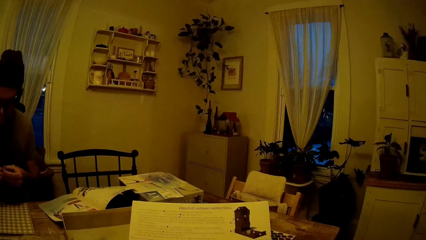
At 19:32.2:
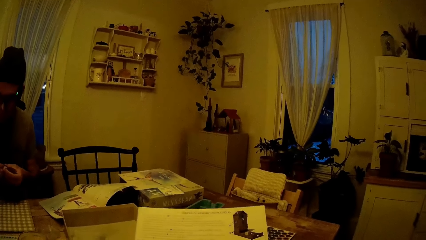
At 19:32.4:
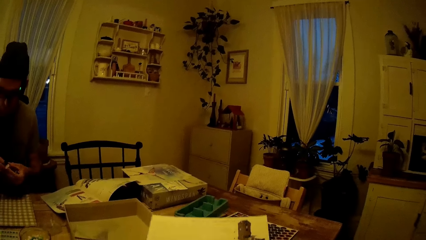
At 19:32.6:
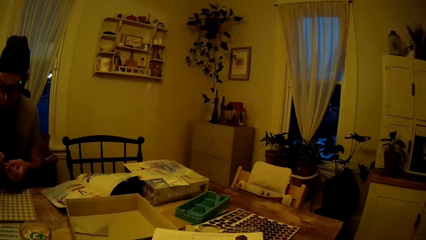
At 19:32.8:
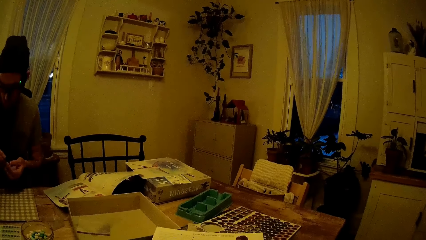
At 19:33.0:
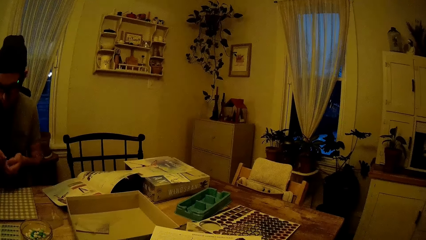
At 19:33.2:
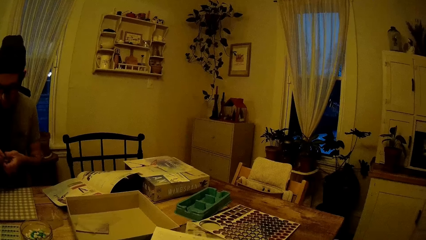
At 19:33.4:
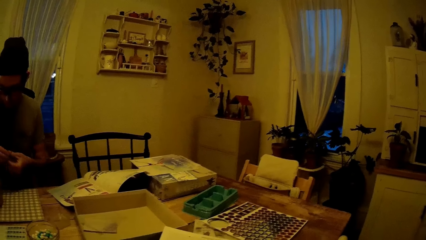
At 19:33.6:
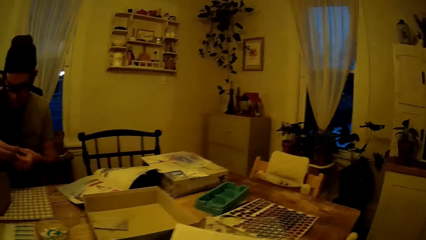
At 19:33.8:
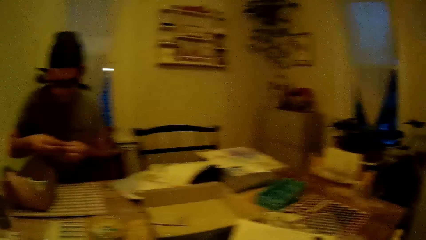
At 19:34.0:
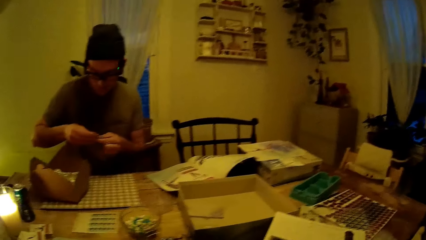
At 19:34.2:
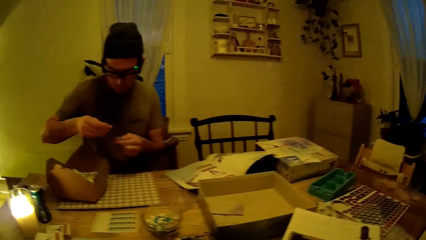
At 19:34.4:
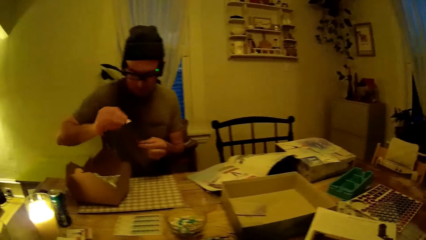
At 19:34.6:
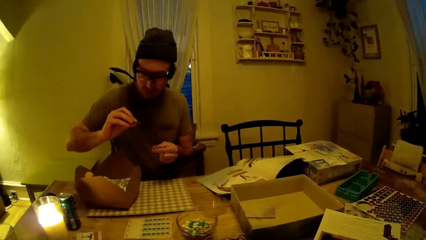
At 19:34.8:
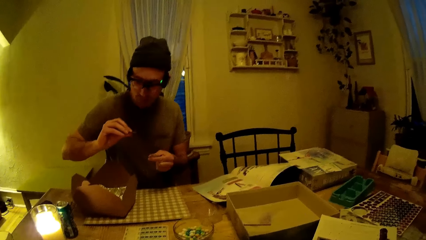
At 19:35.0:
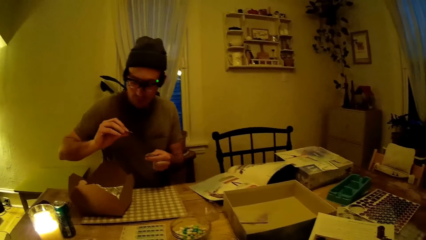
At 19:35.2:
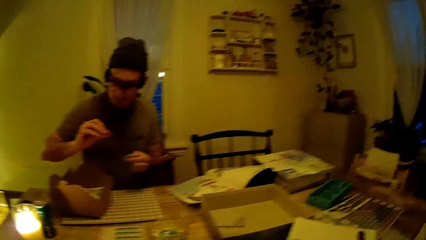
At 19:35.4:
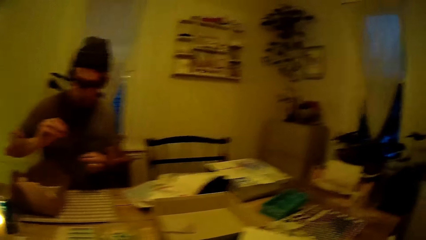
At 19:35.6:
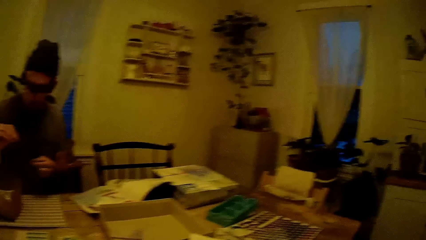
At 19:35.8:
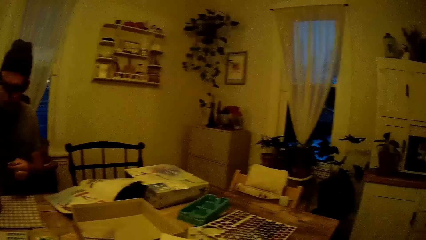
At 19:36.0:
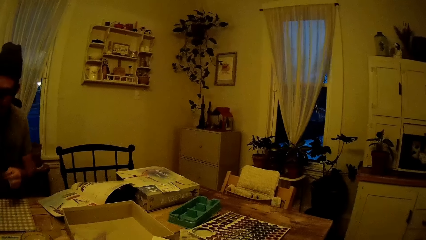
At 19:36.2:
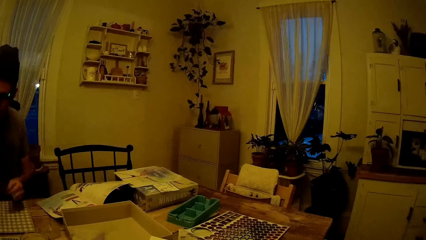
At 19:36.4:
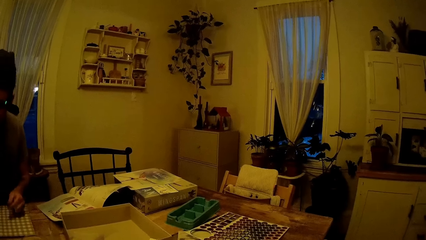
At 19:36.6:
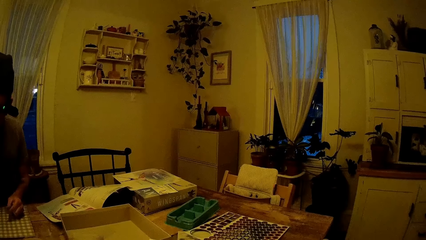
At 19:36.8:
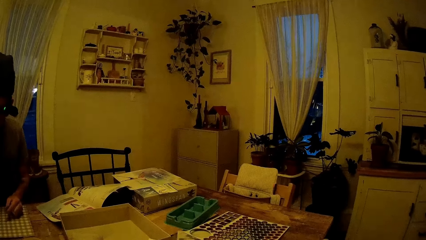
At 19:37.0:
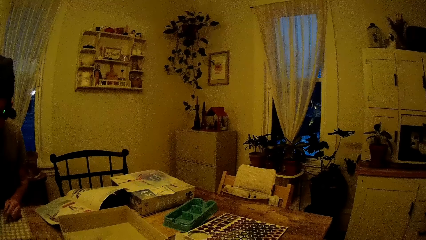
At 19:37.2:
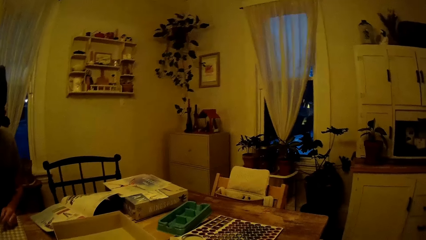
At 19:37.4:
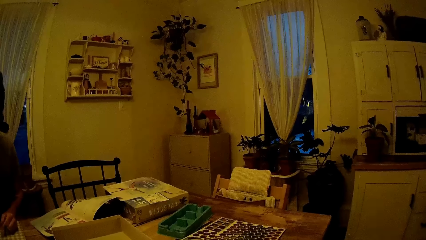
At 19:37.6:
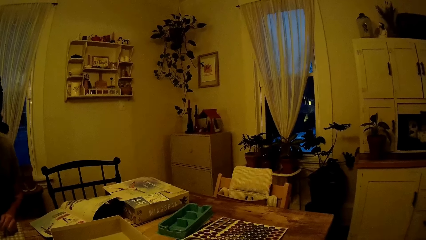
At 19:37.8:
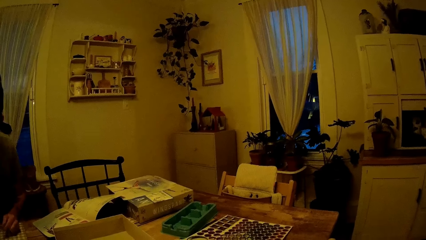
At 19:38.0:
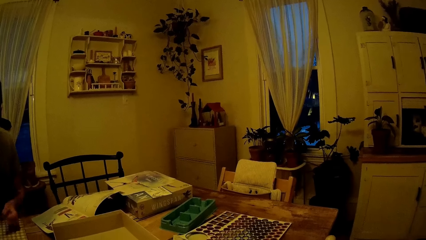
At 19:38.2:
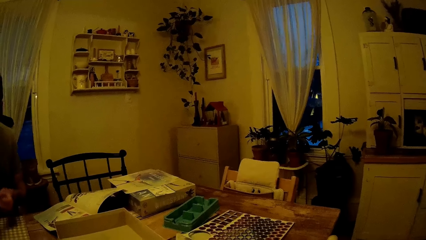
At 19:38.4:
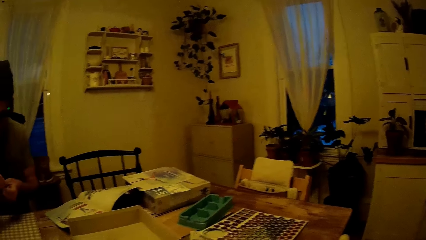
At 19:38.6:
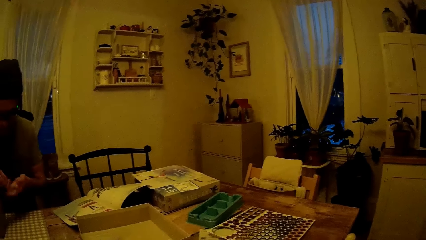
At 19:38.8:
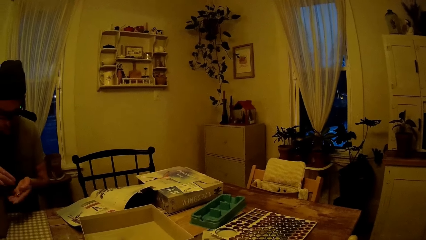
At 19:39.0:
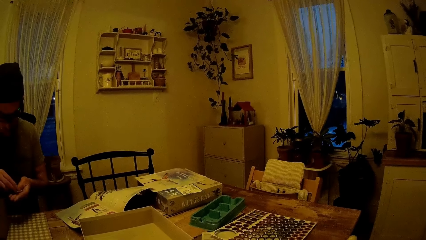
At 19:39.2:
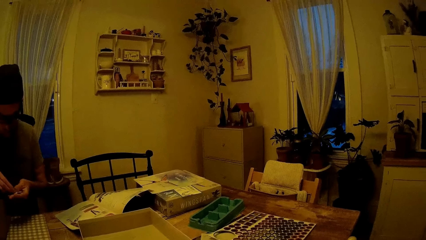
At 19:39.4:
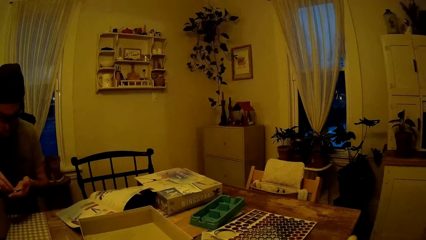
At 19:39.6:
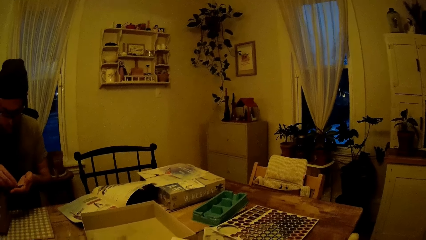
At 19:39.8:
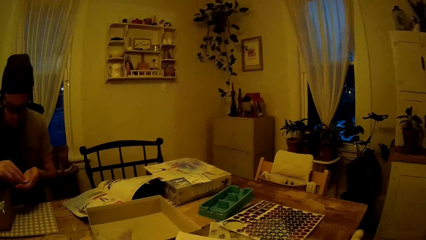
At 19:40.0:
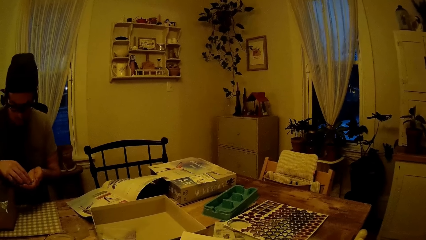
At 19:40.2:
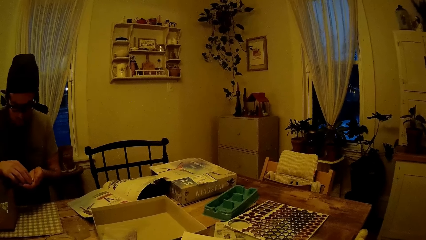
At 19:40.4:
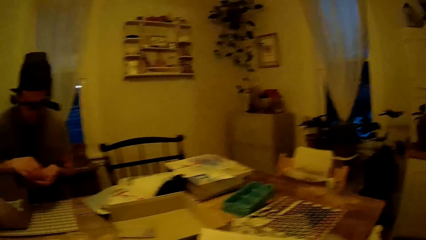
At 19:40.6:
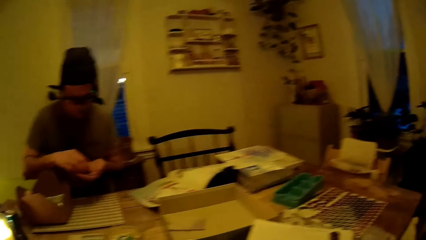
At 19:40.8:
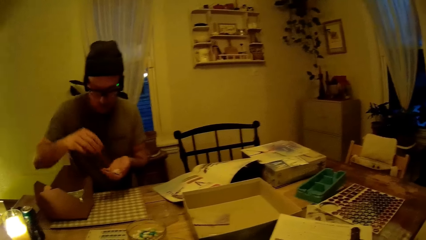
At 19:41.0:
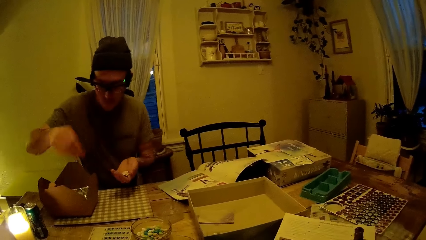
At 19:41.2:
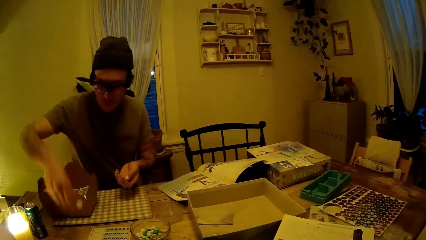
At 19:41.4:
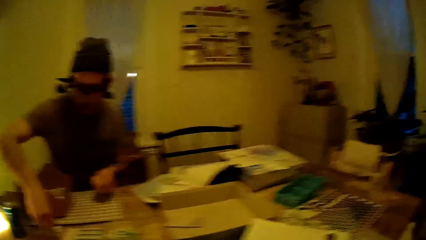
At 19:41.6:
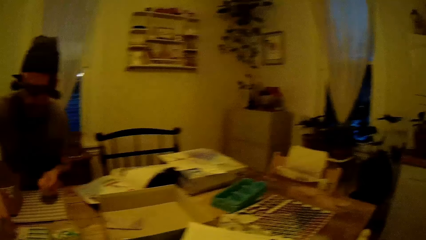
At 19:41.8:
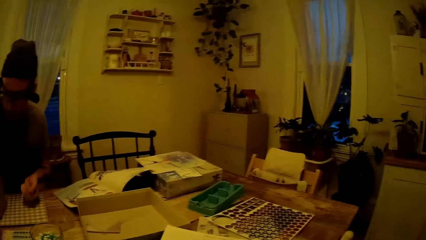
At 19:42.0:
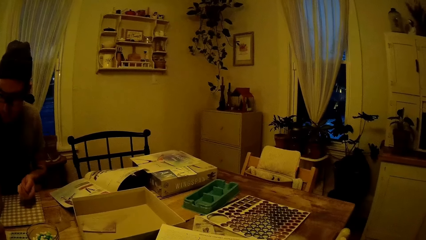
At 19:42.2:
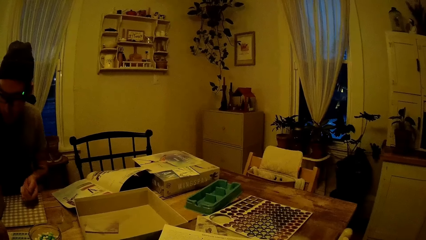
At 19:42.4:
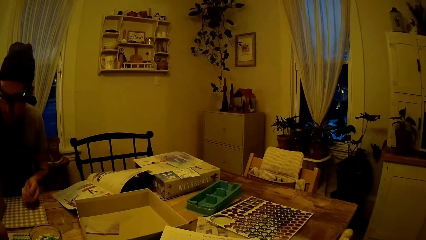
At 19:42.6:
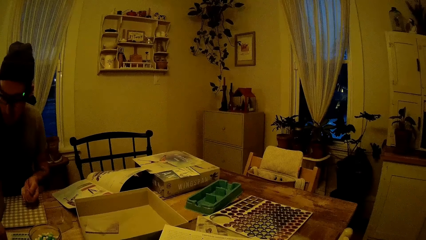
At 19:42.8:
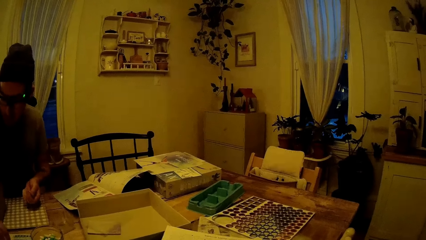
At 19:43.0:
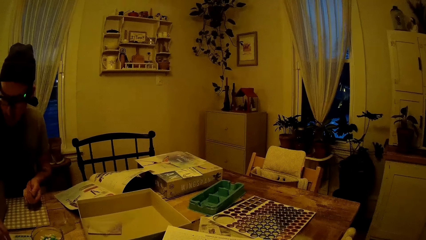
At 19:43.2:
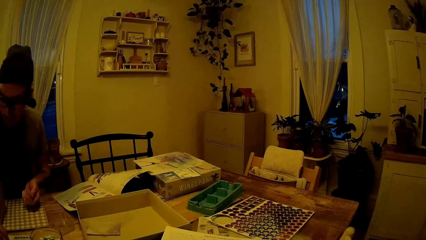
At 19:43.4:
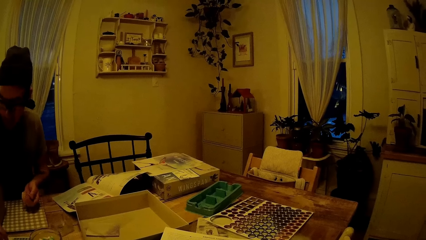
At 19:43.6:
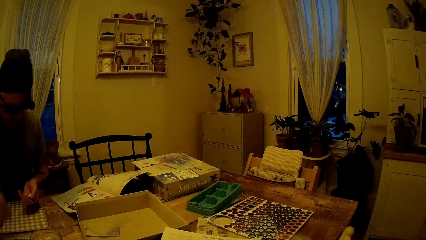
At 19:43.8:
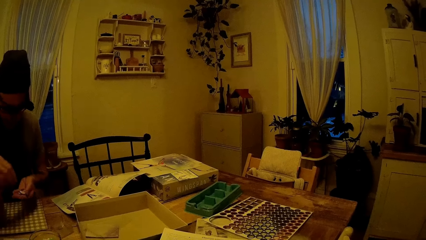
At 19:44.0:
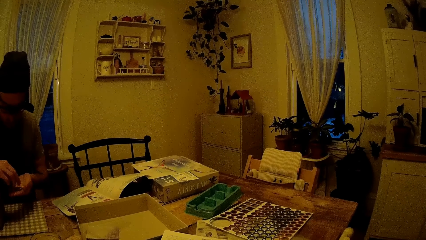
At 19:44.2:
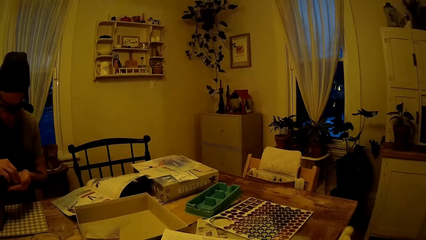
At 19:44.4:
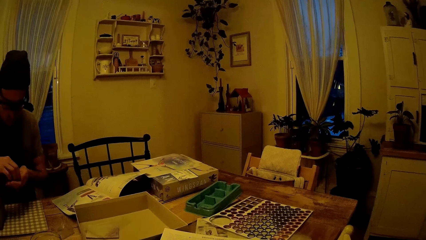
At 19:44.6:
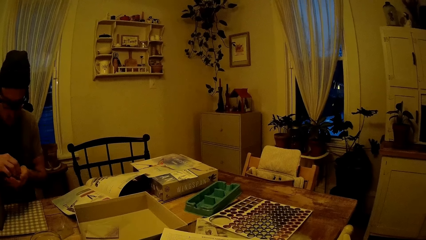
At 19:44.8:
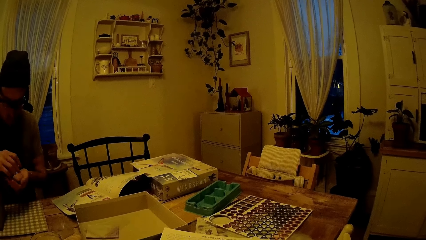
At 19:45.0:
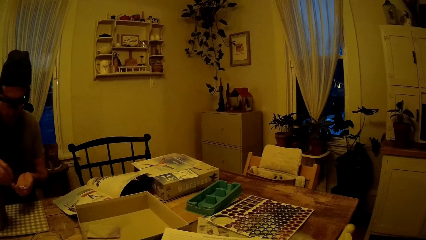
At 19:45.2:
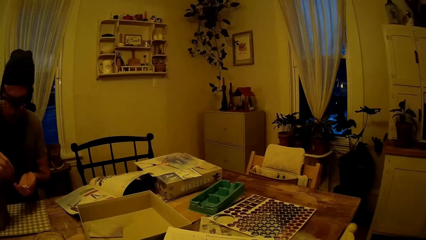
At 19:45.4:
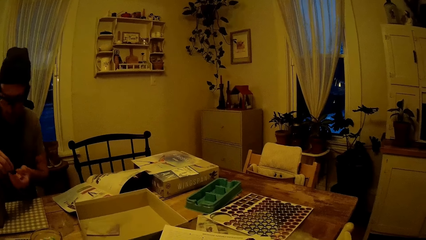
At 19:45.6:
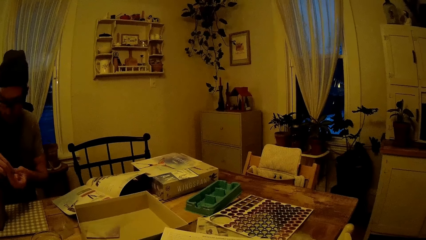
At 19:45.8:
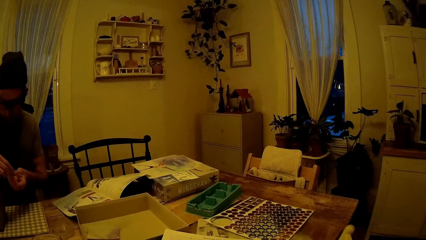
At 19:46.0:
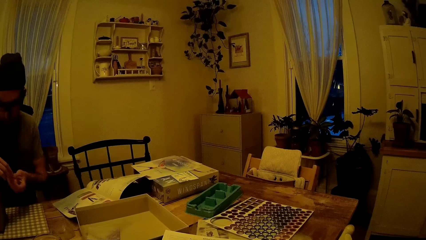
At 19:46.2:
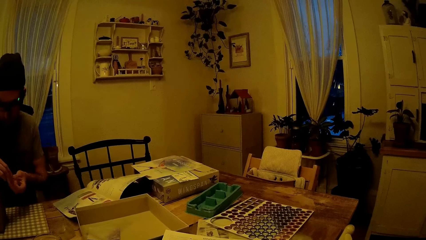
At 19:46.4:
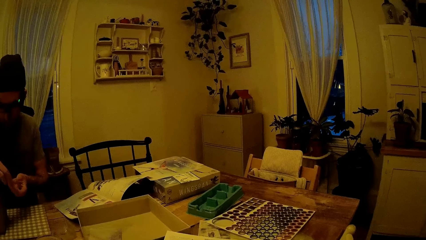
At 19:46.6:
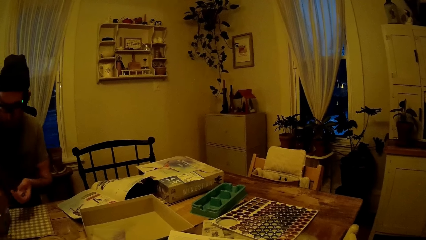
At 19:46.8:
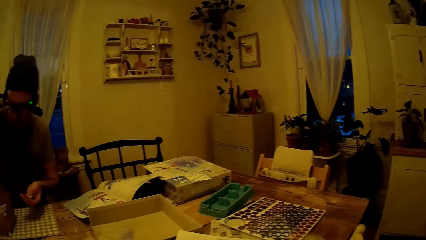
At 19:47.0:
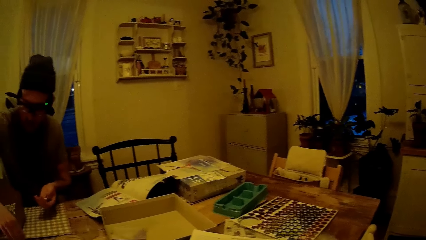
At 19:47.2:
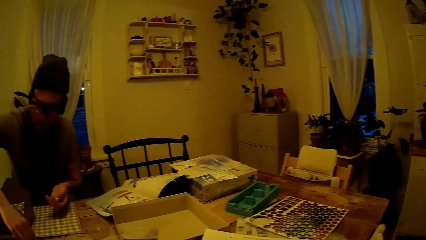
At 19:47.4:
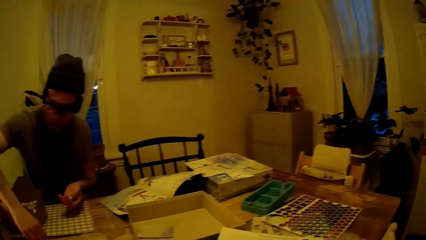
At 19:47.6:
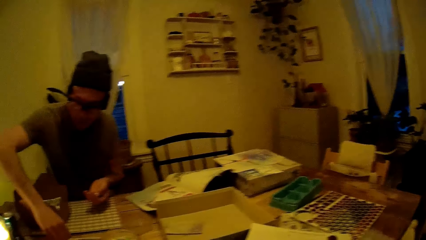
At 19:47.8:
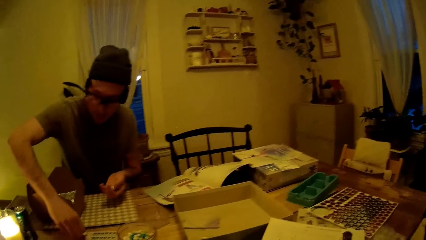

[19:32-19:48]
The camera wearer puts a paper on the table with her right hand. She looks around. The man takes a tile from his left hand with his right hand. The man puts the tile on a board on the table with his right hand. The man takes a tile from his left hand with his right hand. The man puts the tile on the board on the table with his right hand.
